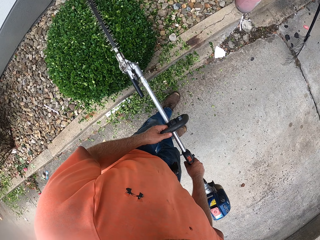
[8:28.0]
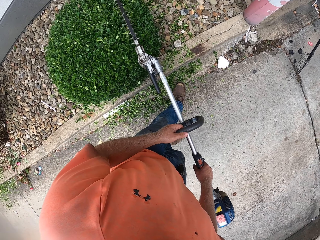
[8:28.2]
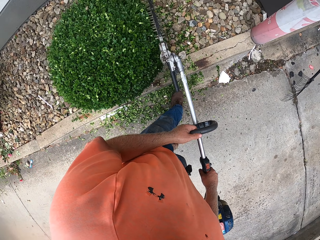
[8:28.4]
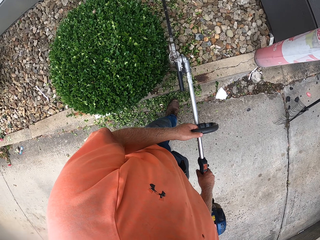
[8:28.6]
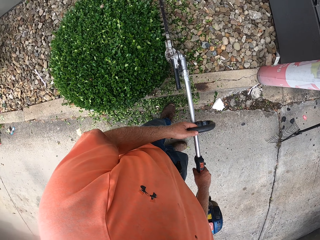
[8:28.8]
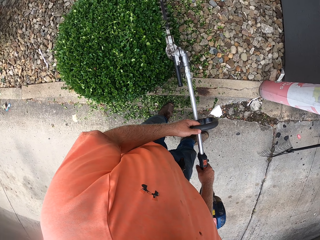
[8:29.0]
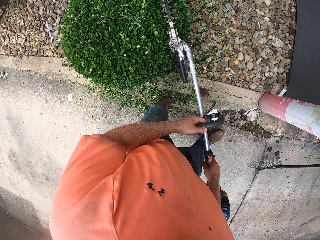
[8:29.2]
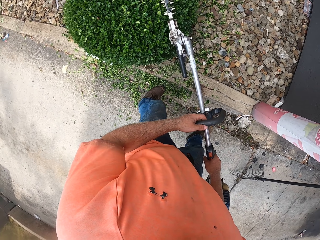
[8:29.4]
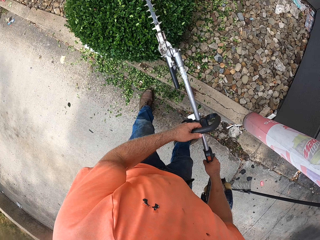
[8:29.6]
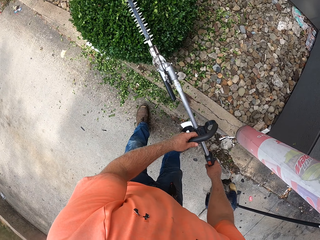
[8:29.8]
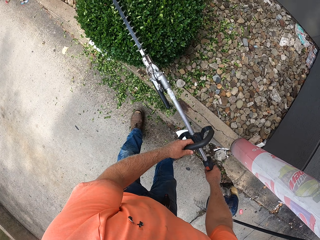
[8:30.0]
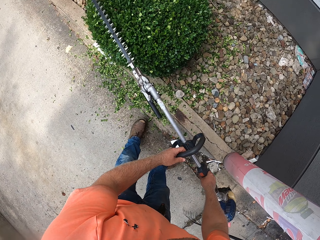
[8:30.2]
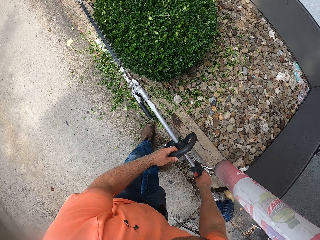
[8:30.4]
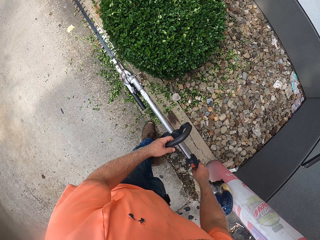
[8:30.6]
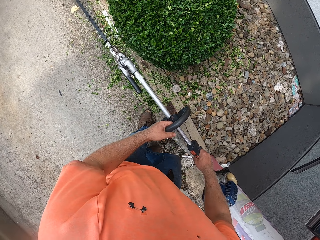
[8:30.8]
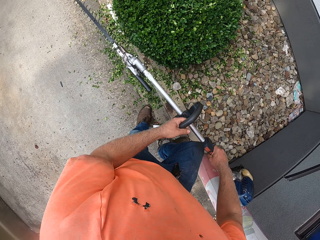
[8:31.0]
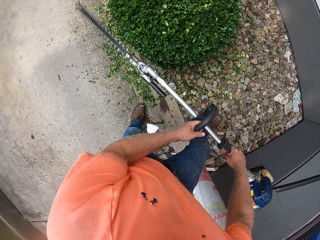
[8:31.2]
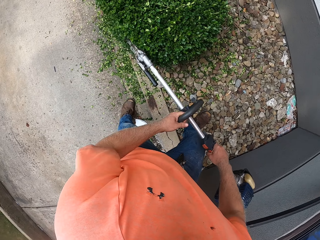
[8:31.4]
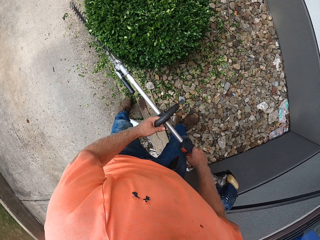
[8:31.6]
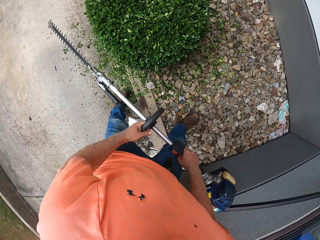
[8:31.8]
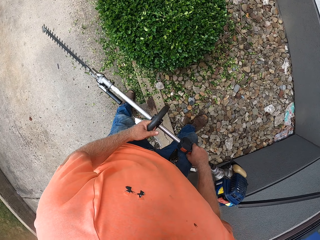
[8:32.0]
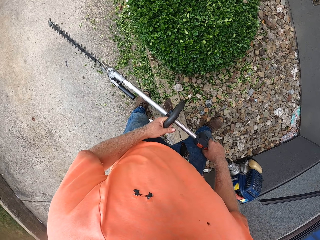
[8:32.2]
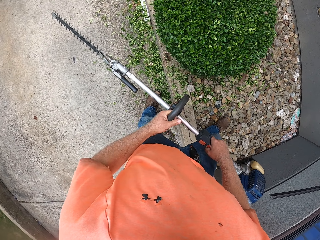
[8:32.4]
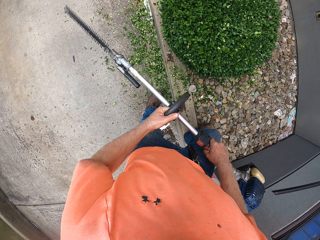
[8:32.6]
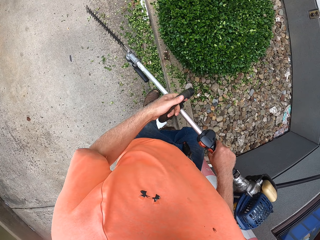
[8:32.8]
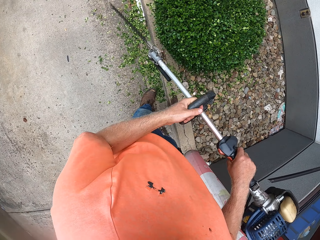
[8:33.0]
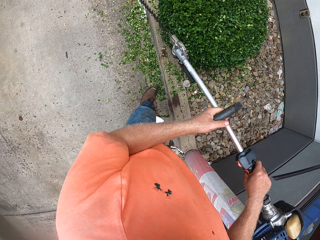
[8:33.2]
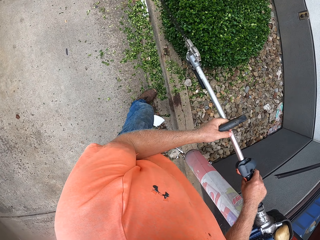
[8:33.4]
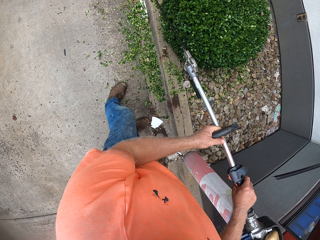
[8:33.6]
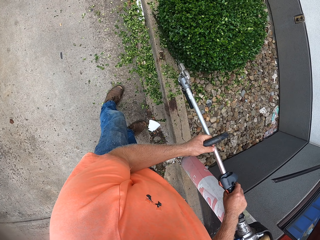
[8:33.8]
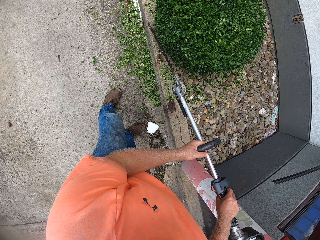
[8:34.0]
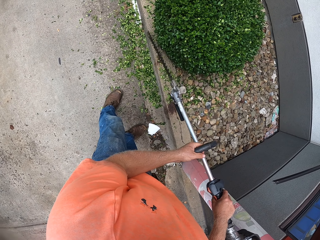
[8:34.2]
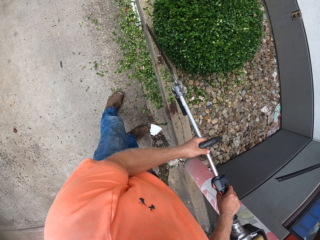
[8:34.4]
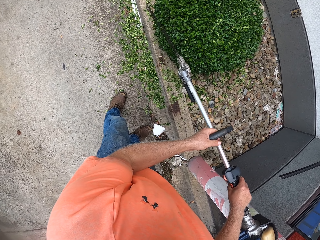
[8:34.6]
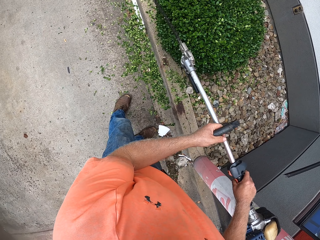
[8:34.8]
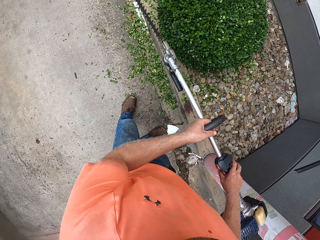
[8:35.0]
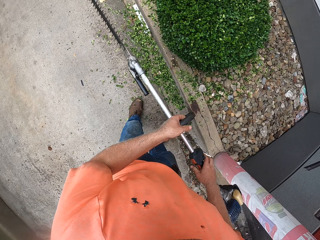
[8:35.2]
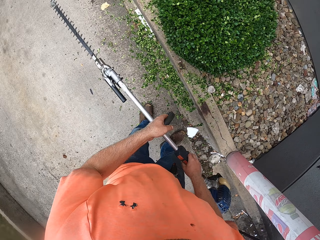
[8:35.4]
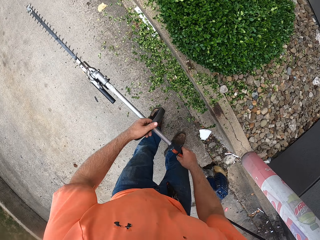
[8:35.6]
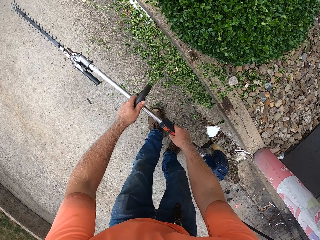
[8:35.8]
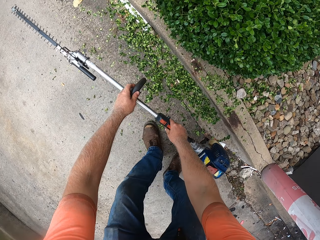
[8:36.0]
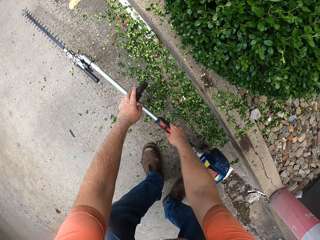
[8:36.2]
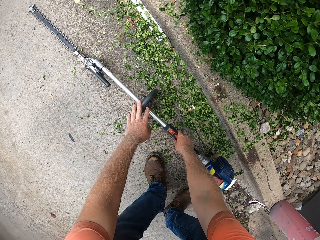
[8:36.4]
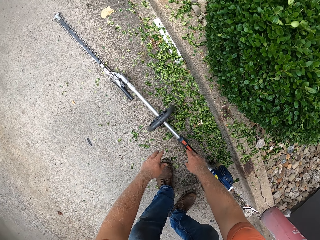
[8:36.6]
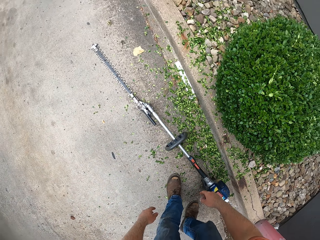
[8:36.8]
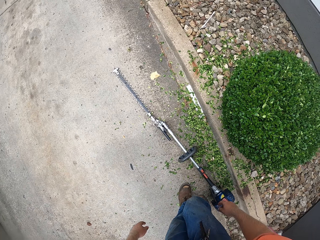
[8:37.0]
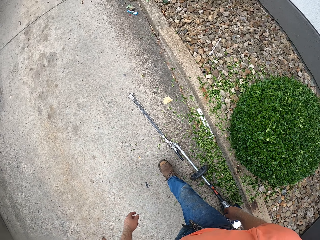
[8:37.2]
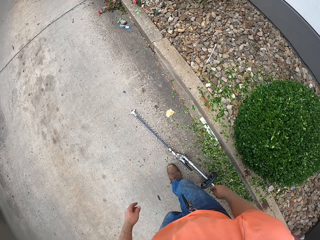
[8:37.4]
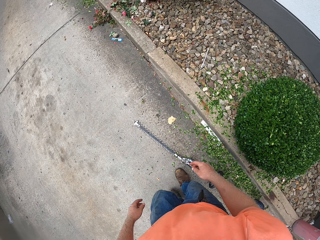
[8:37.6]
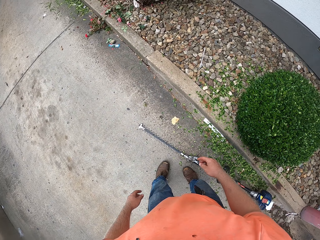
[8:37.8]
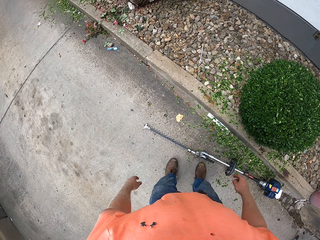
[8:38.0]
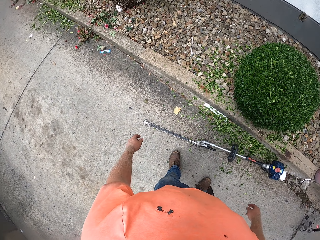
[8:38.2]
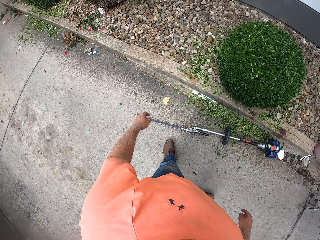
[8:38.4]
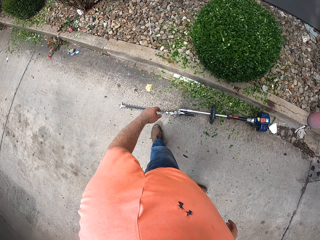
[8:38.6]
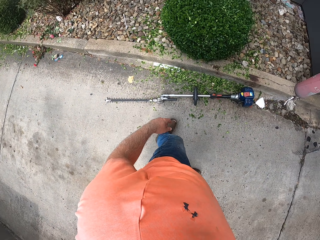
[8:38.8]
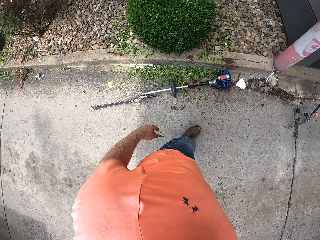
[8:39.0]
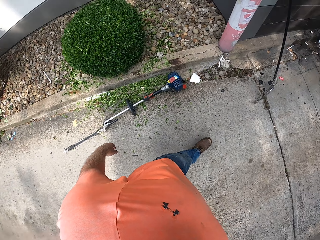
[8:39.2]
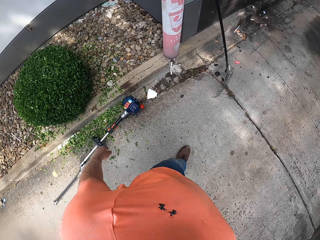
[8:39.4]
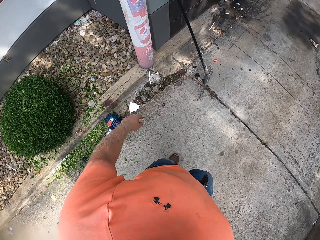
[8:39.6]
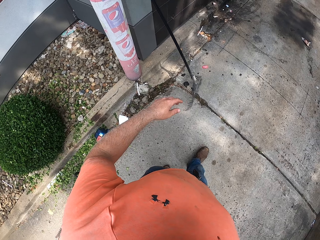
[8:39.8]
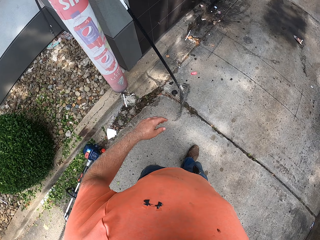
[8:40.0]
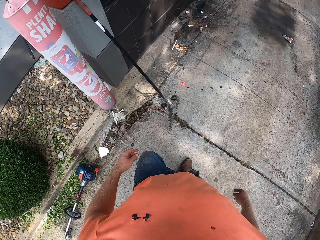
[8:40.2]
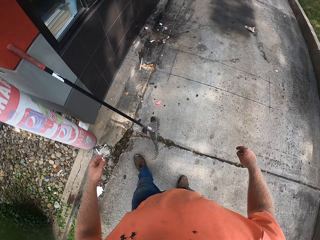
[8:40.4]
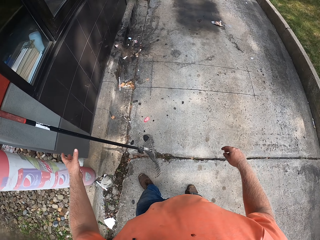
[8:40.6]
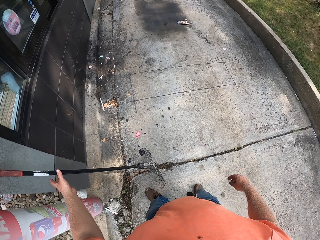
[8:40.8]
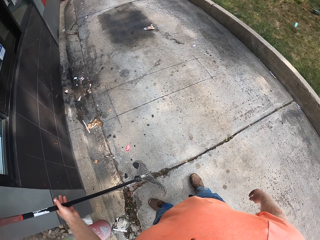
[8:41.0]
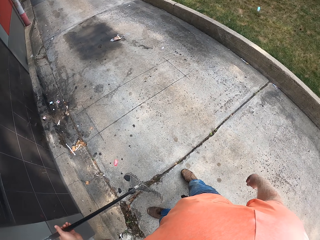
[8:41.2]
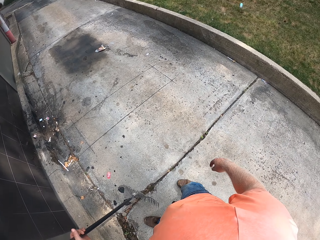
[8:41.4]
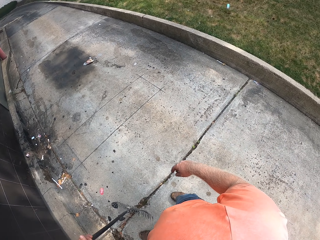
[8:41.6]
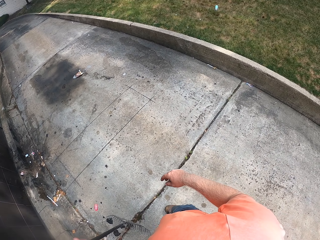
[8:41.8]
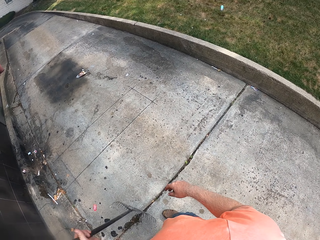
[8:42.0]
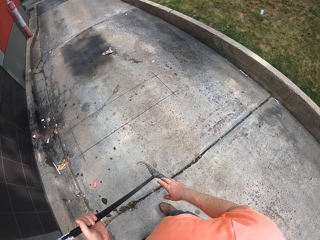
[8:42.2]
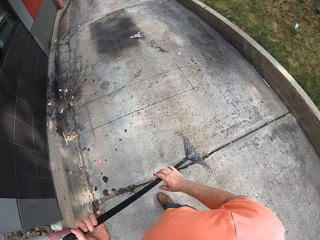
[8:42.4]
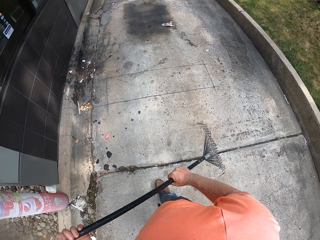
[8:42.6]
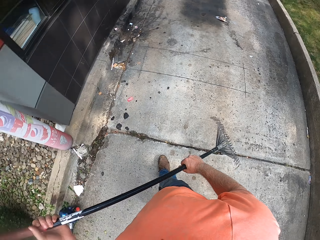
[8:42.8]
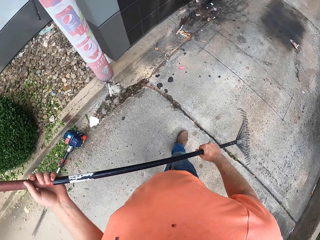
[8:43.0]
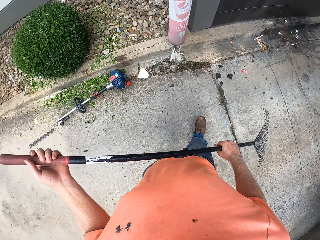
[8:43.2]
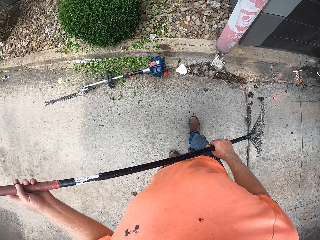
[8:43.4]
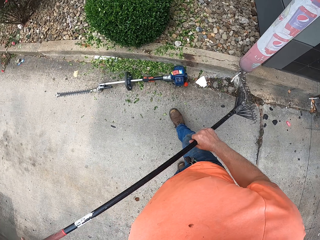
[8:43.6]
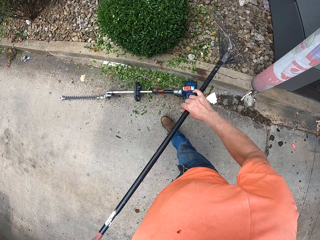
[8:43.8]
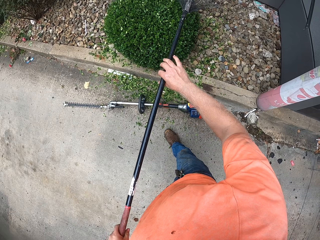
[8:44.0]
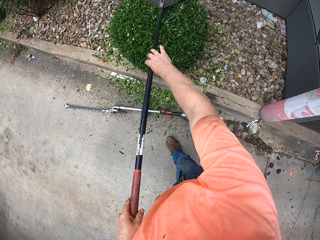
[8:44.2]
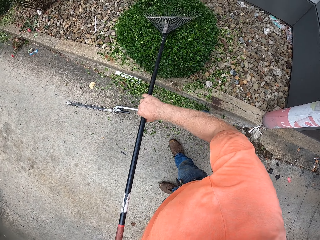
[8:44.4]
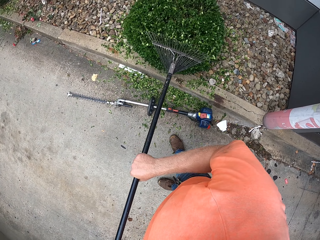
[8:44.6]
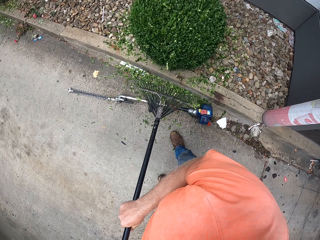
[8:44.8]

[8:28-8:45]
The camera wearer cuts the shrub with the edge cutting machine or hedge trimmer. He hits a black plastic or the shrub with the hedge trimmer in his hands. He moves the edge cutting machine away from the shrub. He cuts the shrub with the edge cutting machine. He moves the edge cutting machine away from the shrub. He drops the hedge trimmer in his hands on the floor. He walks to the garden rake. He picks up the rake from the wall with his left hand. He holds the rake with his right hand. He brushes the flower with the rake in his hands.

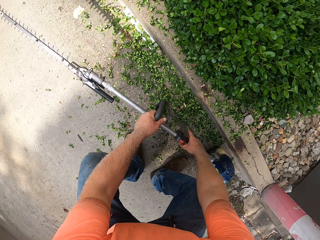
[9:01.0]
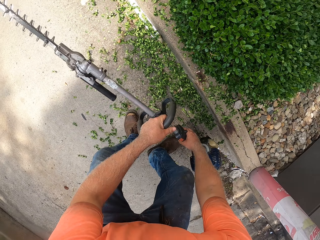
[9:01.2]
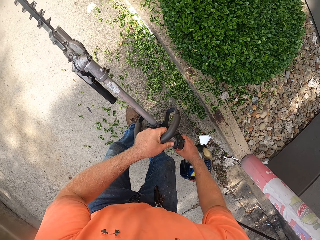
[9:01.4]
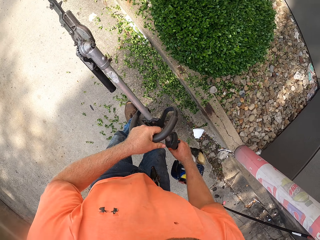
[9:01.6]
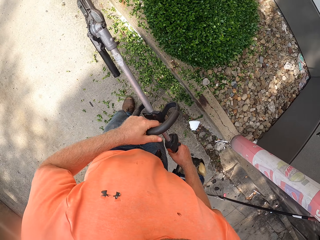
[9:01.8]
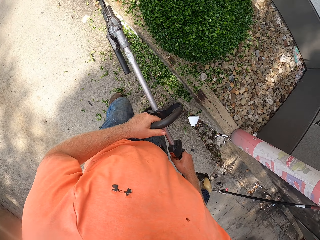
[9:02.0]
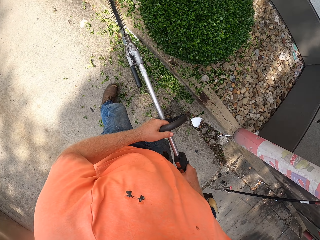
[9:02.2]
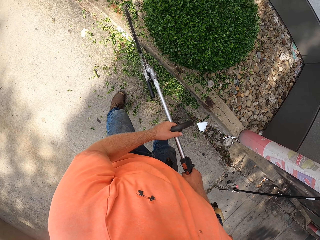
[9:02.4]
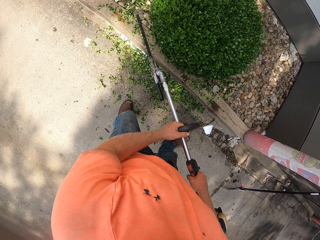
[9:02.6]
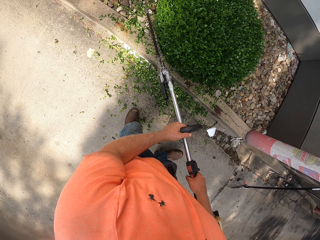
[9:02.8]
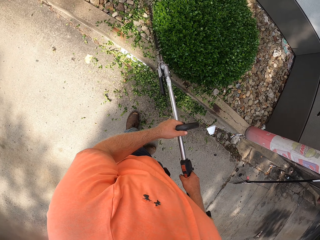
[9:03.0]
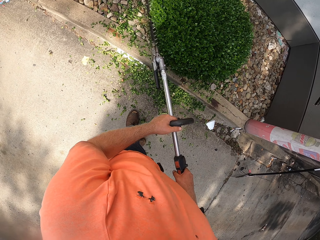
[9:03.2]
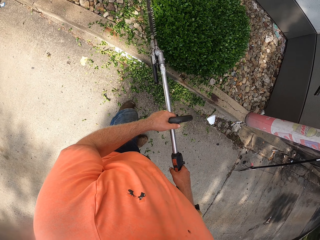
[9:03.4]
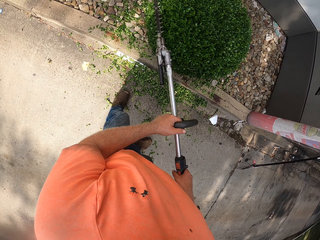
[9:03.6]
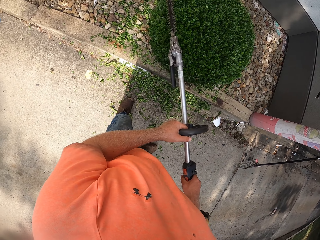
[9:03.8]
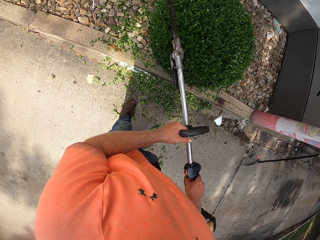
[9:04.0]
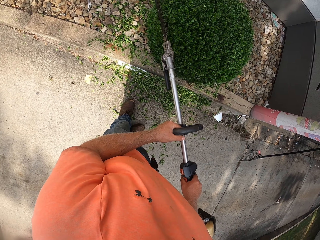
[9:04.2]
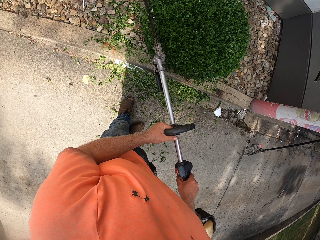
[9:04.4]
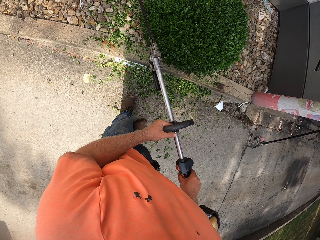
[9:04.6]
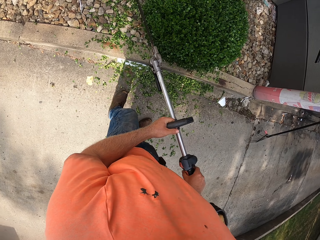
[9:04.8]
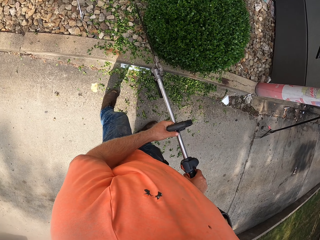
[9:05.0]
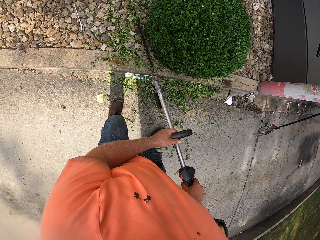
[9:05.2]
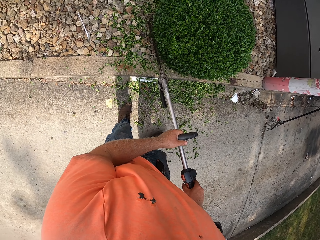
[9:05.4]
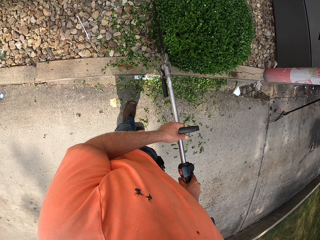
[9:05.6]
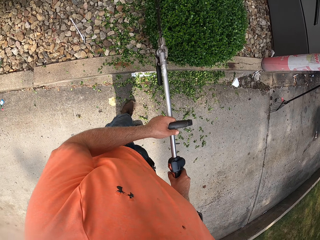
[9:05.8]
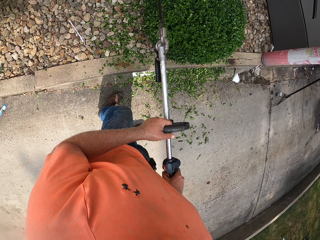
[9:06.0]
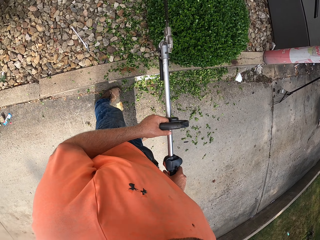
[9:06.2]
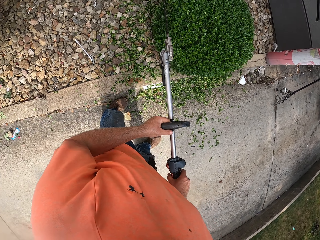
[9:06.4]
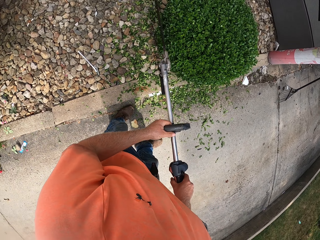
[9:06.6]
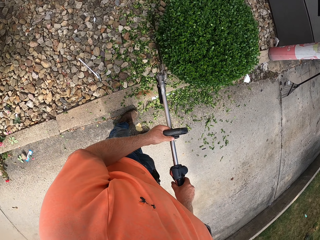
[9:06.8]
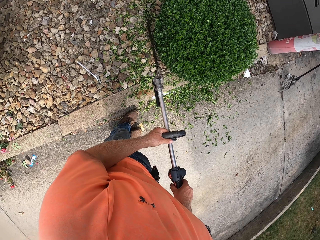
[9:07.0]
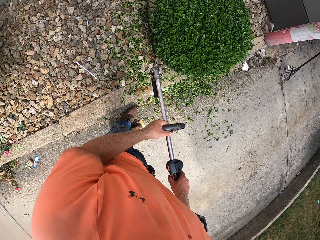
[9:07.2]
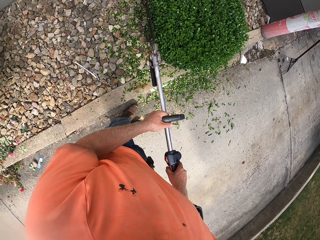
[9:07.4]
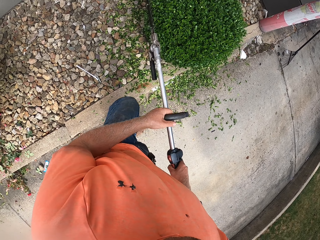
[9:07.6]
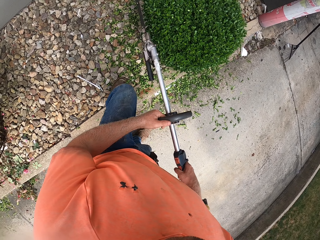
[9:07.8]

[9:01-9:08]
The camera wearer trims the flower or shrub with the hedge trimmer or edge cutting machine in his hands. He moves the edge cutting machine along the shrub. He cuts the shrub with the edge cutting machine. He moves around the edge cutting machine on the shrub.
